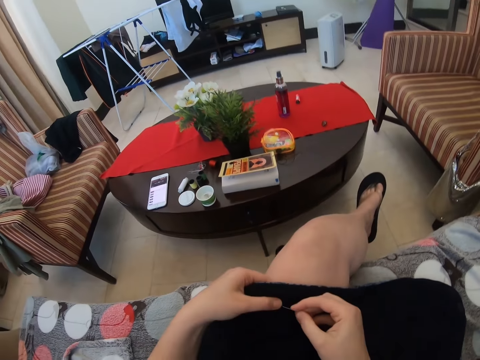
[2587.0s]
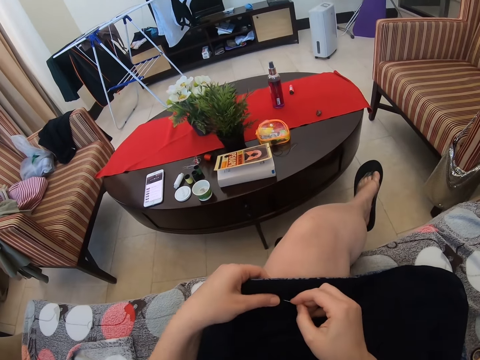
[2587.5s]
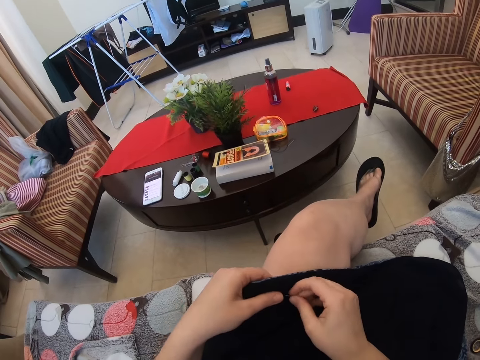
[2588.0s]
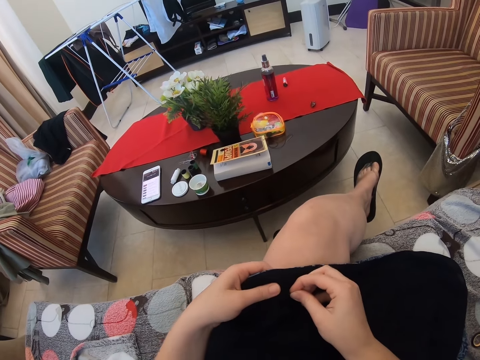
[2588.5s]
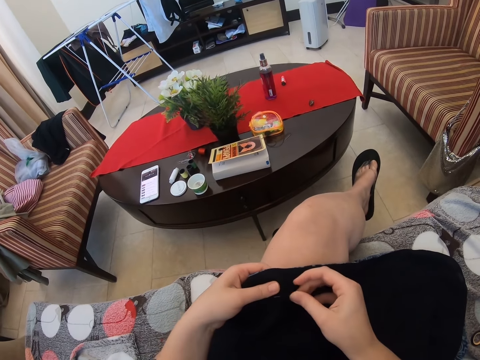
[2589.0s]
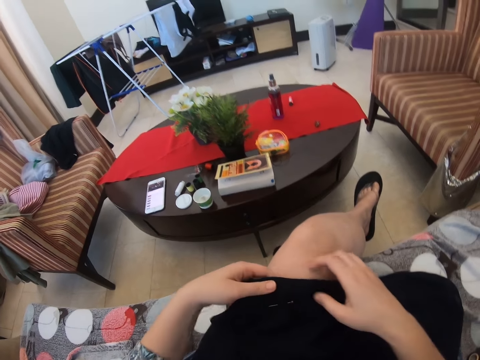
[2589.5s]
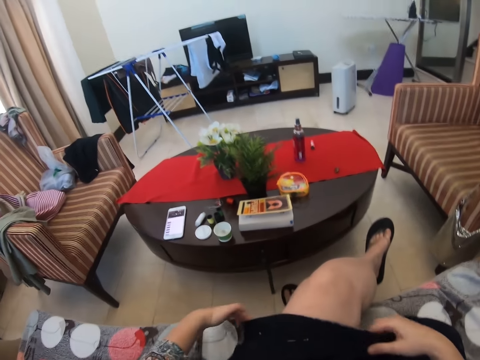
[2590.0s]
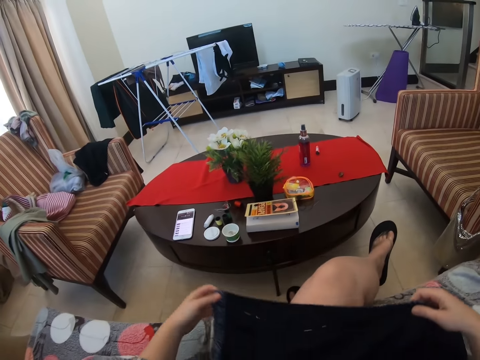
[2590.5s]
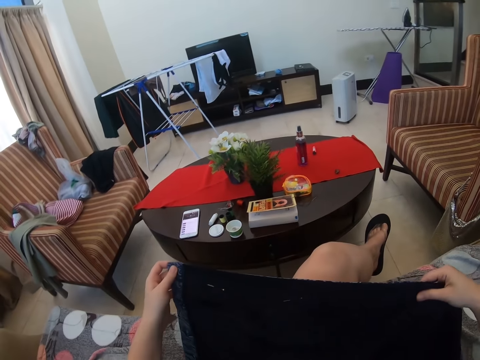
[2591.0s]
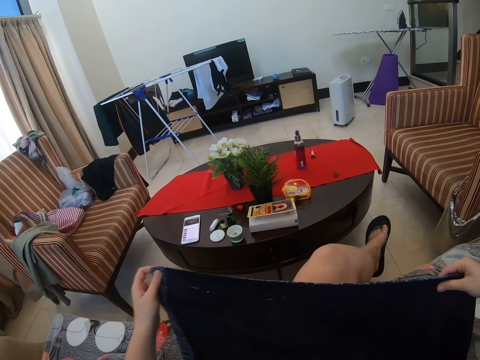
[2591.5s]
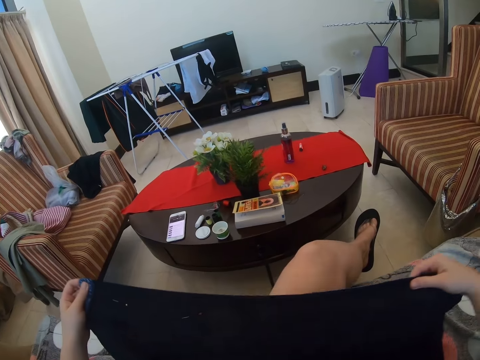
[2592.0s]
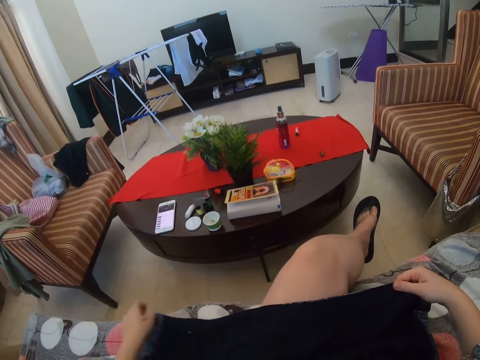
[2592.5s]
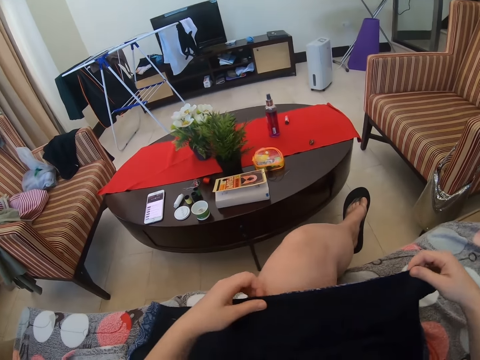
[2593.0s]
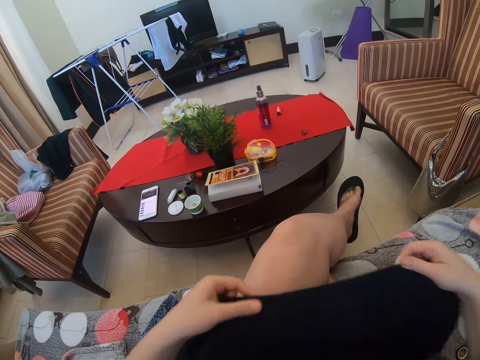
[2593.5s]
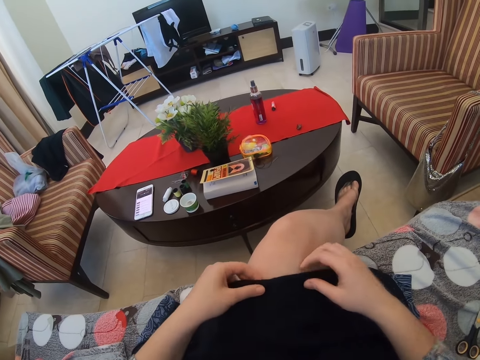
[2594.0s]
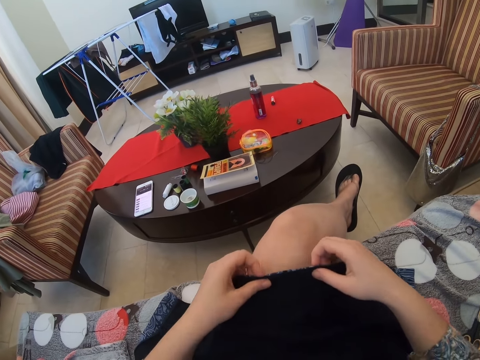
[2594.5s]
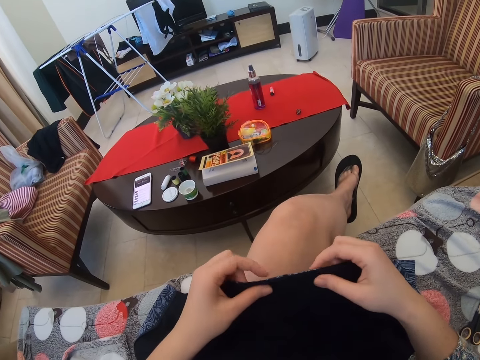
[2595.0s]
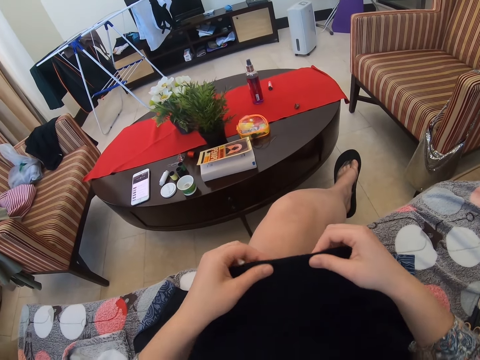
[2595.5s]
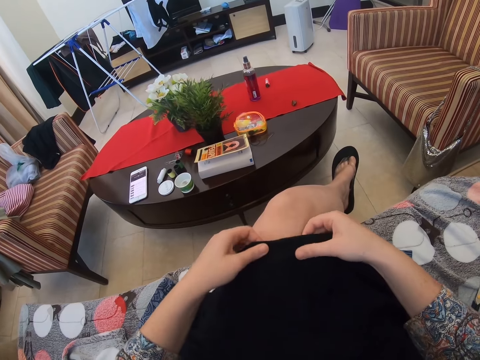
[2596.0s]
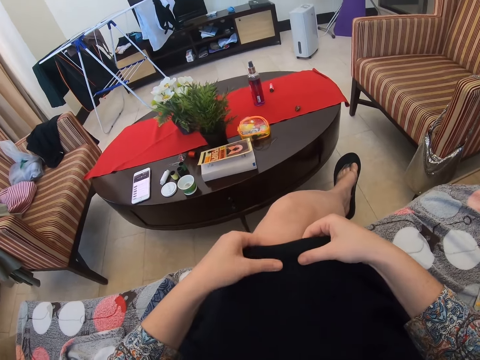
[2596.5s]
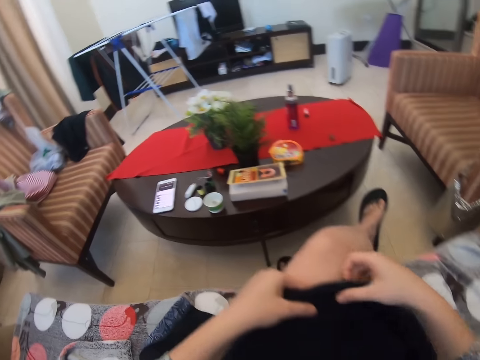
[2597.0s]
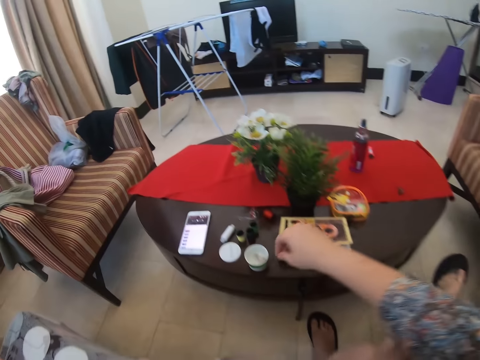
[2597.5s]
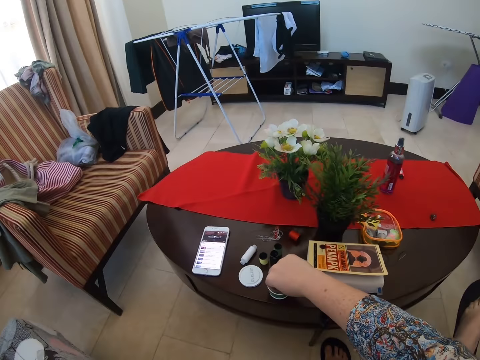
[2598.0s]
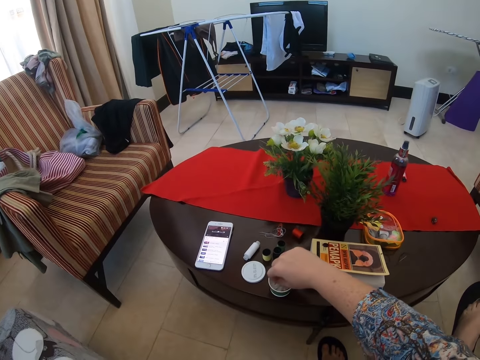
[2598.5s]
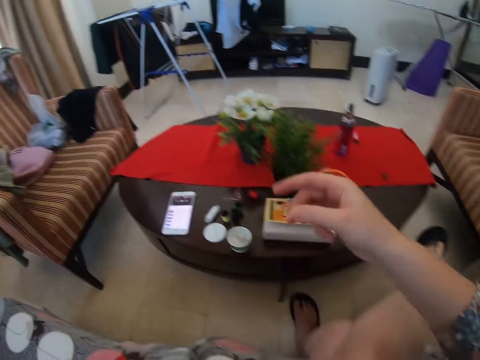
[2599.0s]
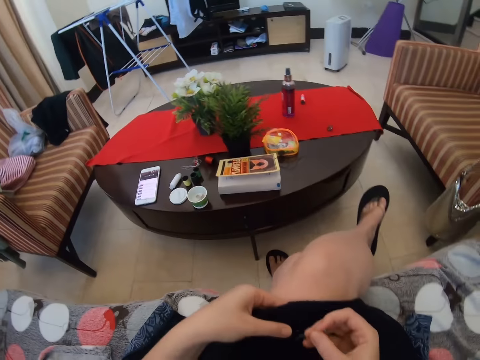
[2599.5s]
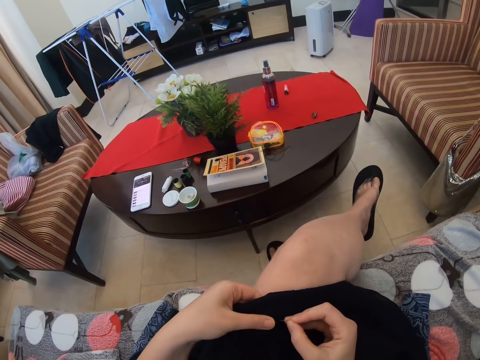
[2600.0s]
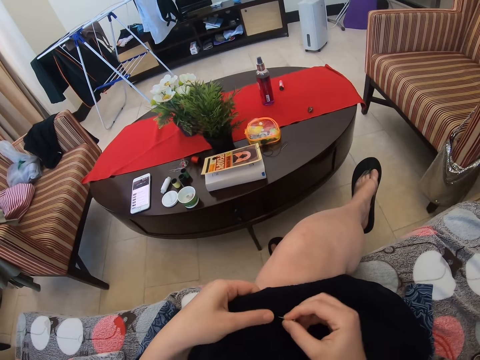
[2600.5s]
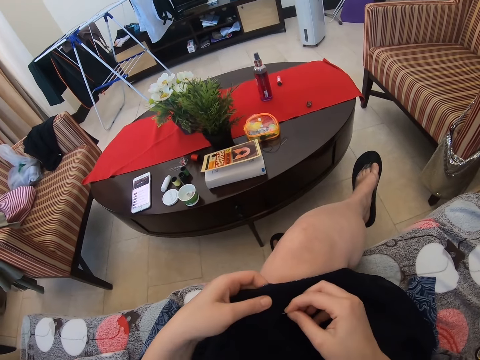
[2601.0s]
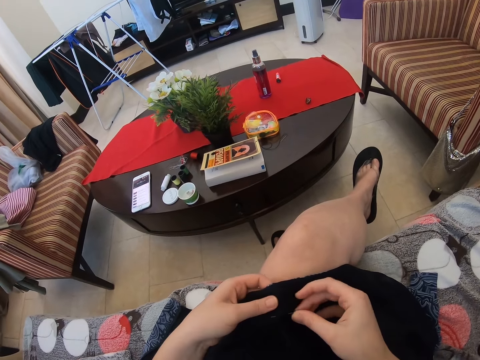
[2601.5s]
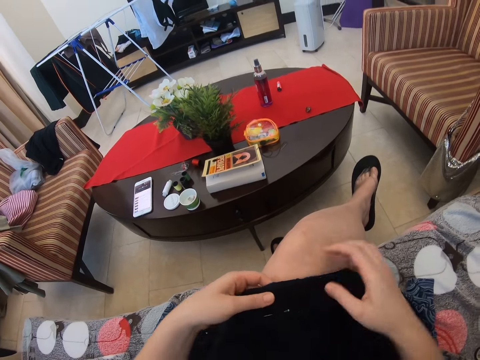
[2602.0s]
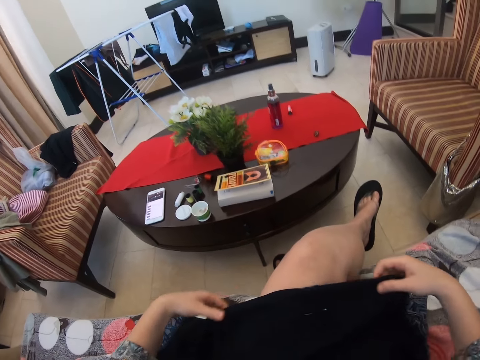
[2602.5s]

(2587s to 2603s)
The camera wearer places the pin on the cloth. They hold the fabric with a pin. They hold the fabric. They lift the cloth. They pick up the pin. They hold the fabric with the pin. They fix the pin on the cloth.

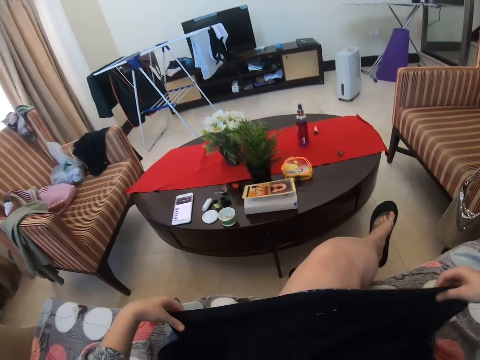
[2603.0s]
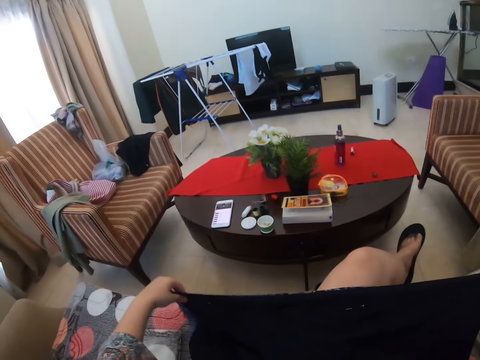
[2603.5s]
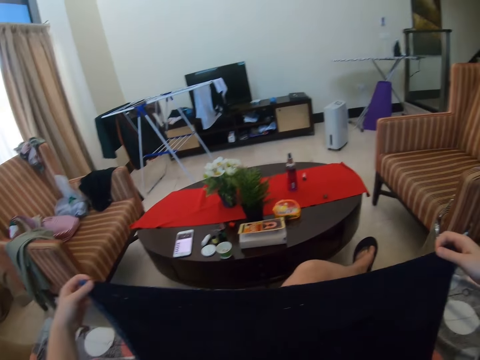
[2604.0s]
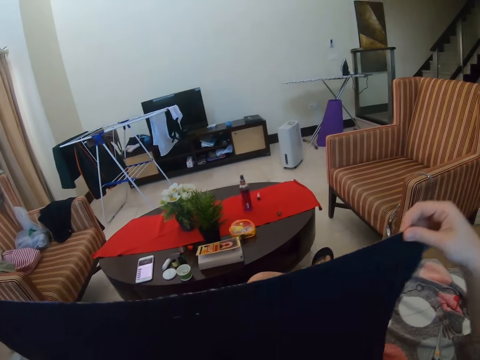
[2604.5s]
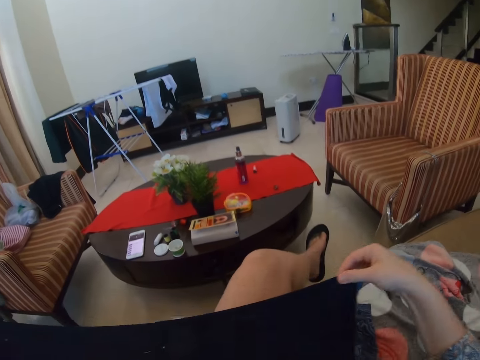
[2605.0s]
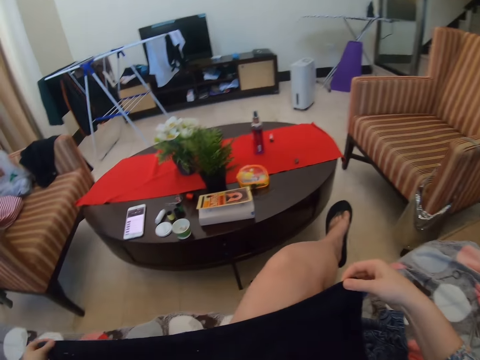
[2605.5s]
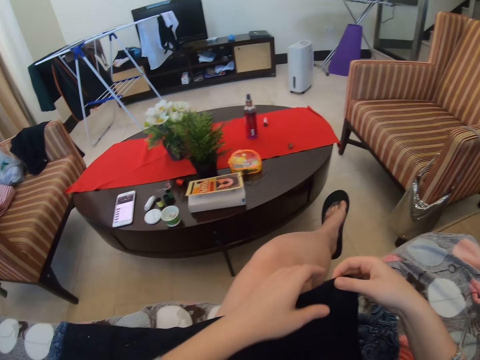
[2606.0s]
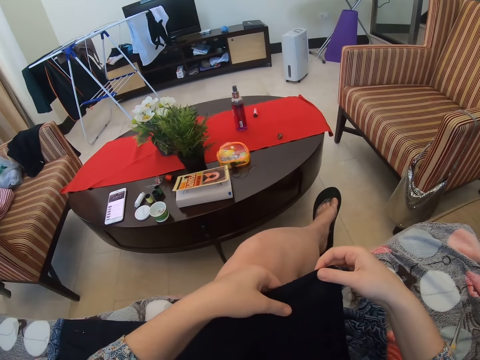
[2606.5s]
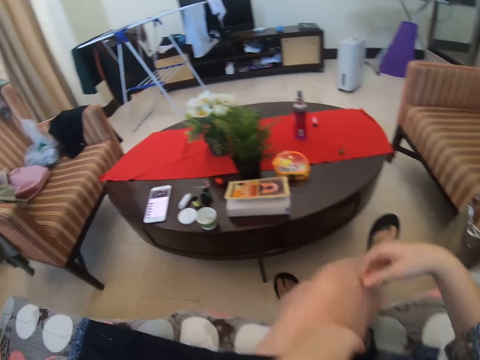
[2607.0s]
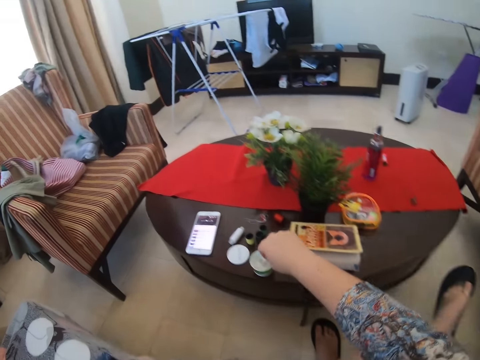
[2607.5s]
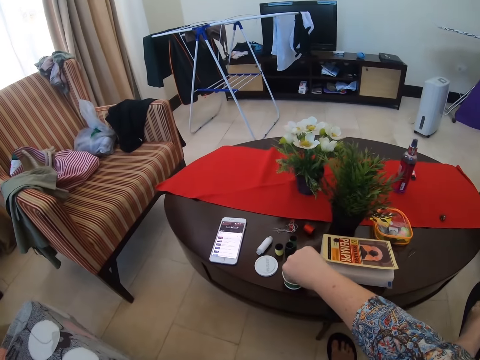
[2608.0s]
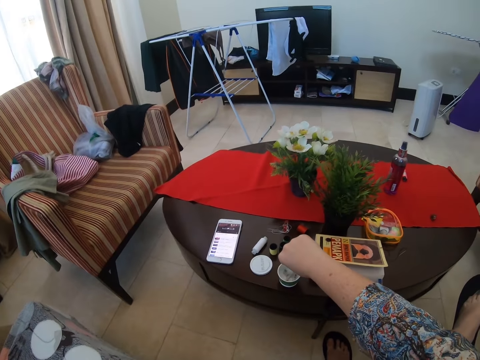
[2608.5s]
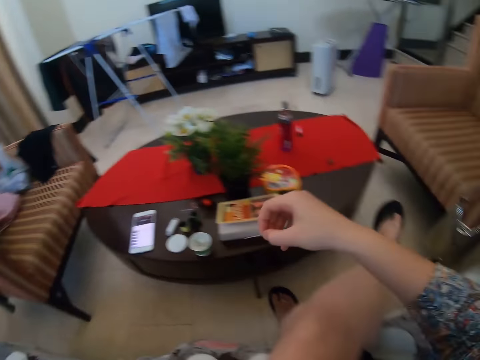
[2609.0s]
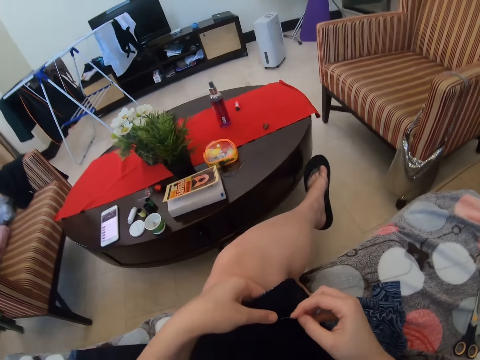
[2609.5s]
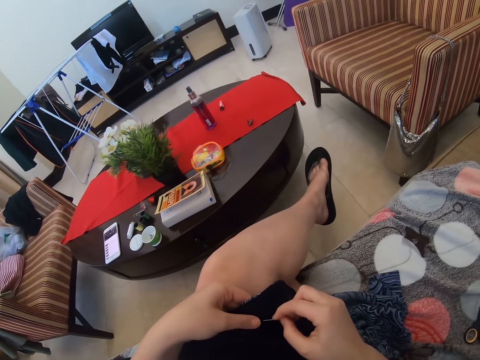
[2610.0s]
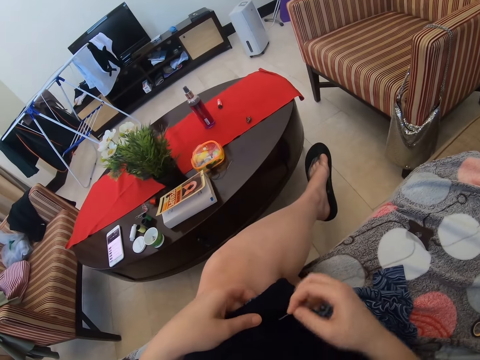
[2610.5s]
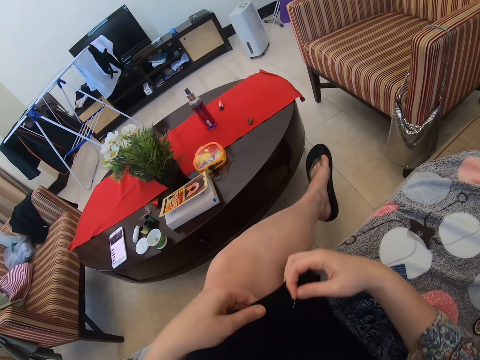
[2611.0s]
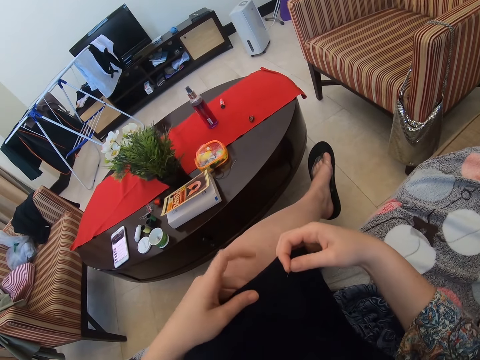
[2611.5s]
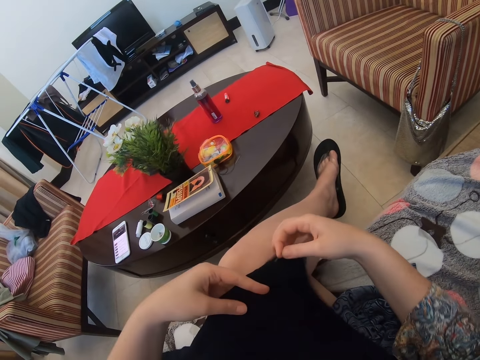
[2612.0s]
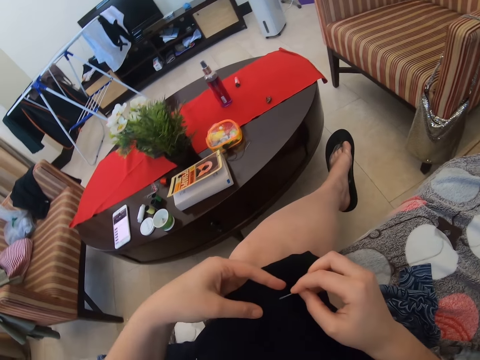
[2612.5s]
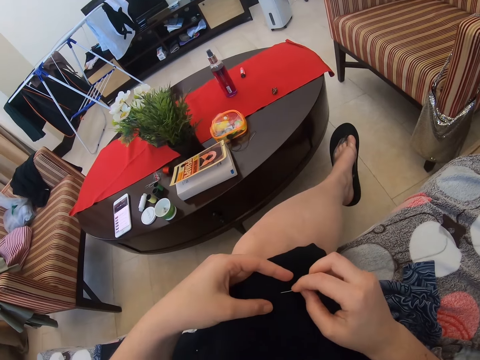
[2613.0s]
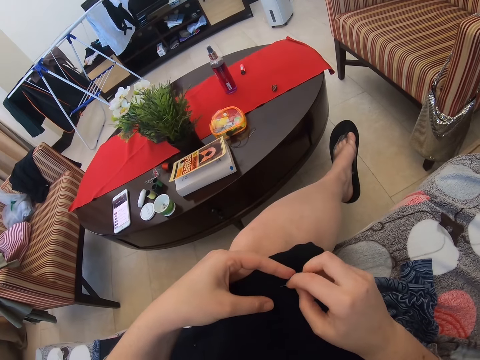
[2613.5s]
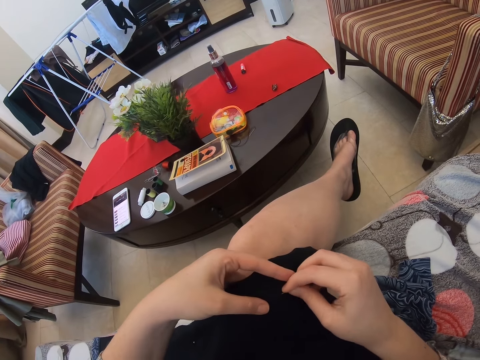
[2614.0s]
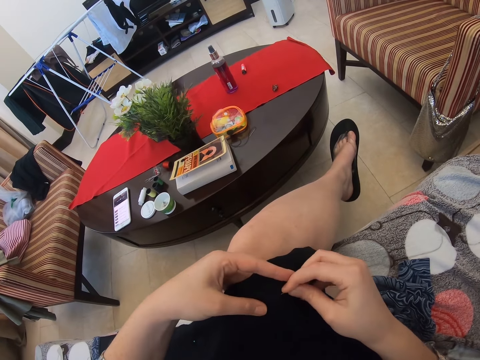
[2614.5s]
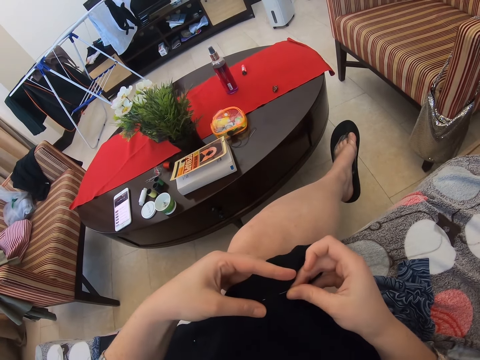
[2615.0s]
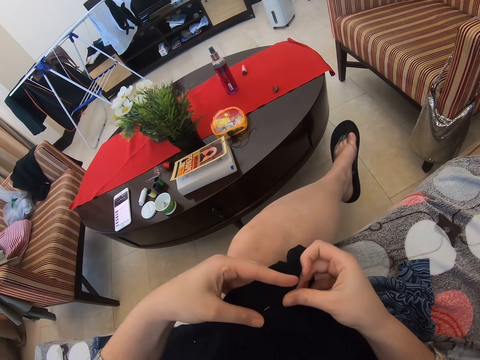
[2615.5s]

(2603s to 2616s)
The camera wearer lifts the cloth. They hold the fabric. They hold the pin. They pick up the pin. They fix the pin on the cloth. They hold the fabric with the pin.
